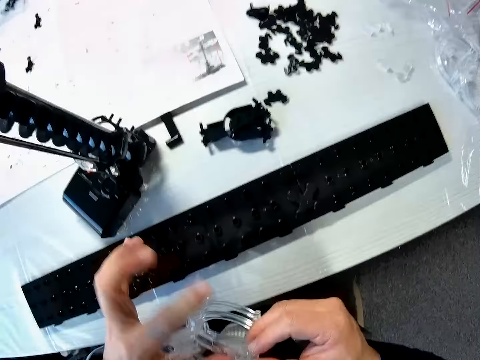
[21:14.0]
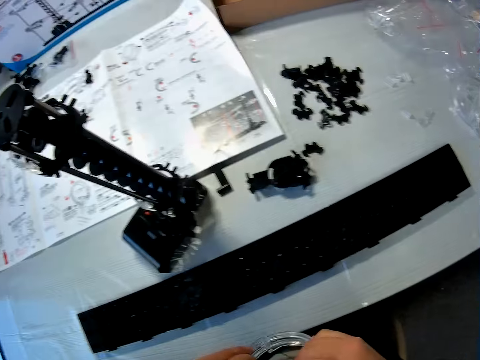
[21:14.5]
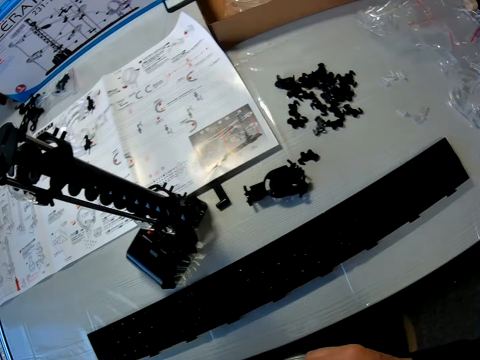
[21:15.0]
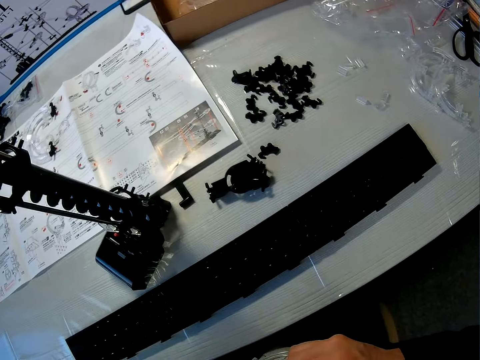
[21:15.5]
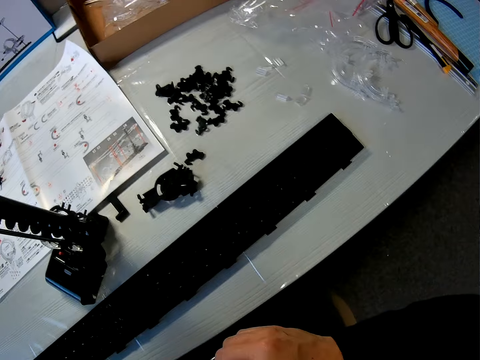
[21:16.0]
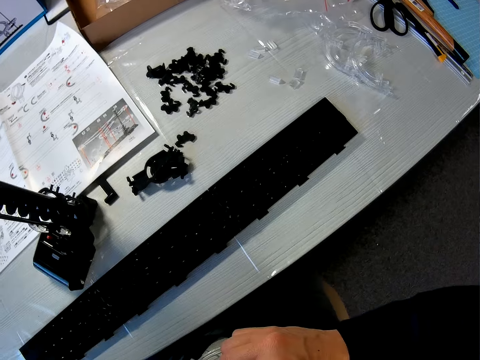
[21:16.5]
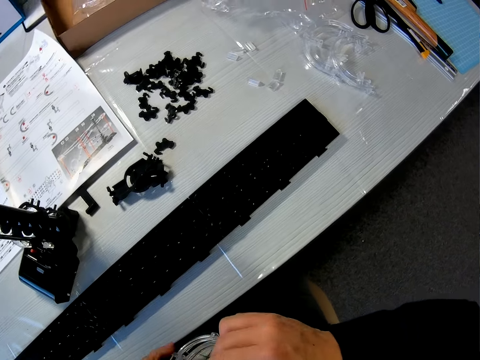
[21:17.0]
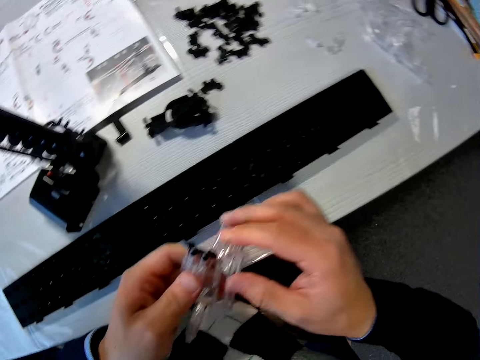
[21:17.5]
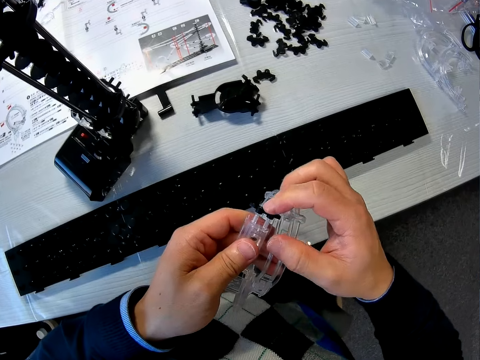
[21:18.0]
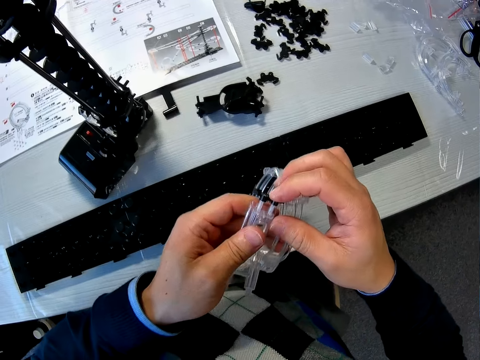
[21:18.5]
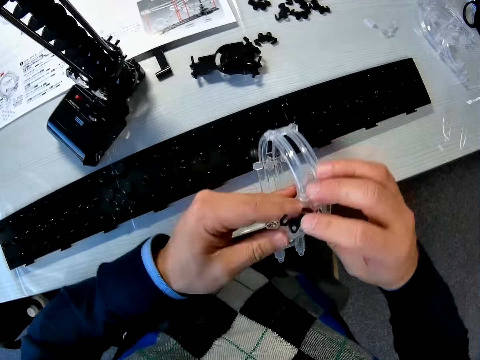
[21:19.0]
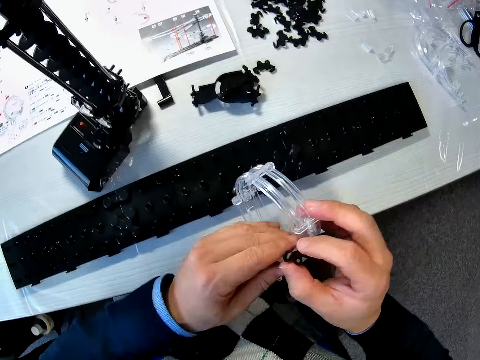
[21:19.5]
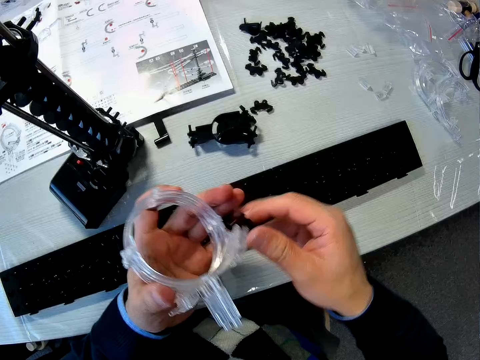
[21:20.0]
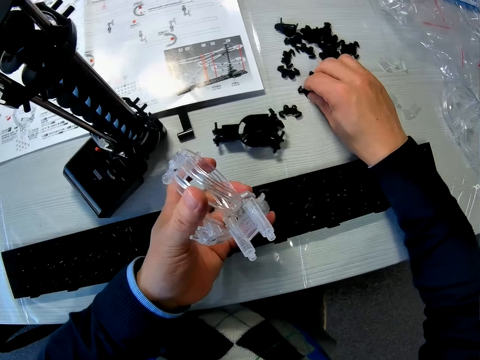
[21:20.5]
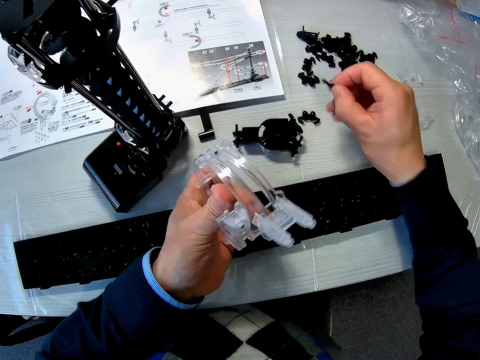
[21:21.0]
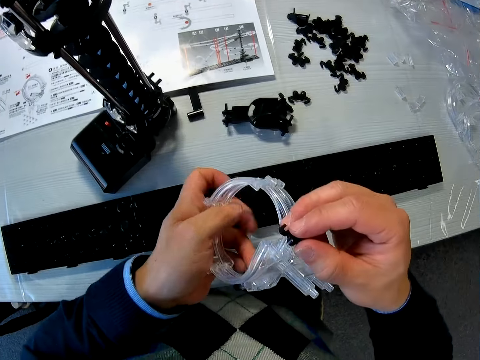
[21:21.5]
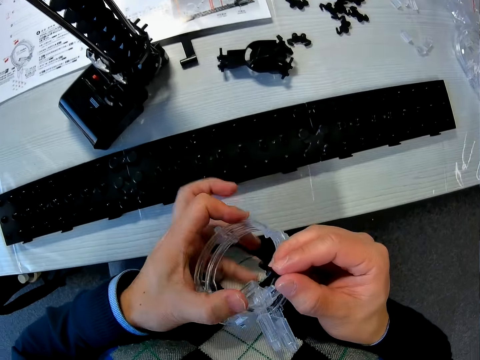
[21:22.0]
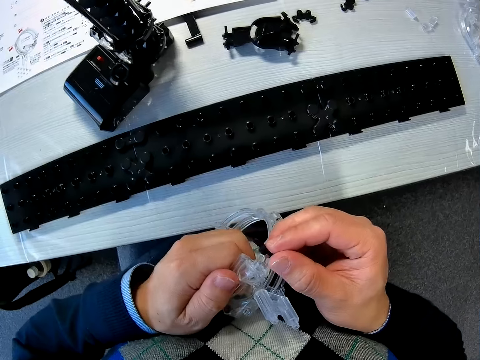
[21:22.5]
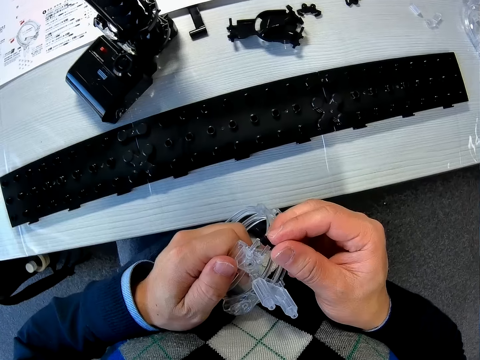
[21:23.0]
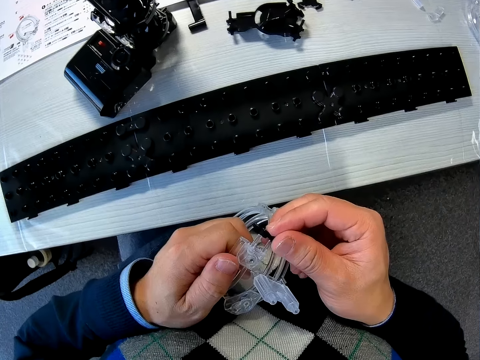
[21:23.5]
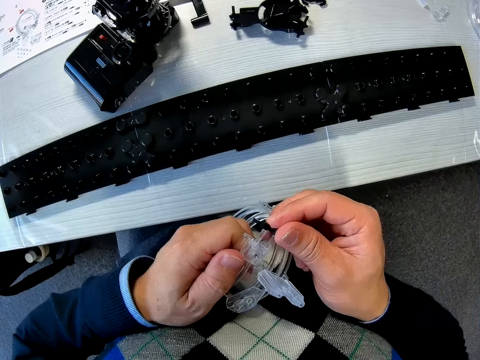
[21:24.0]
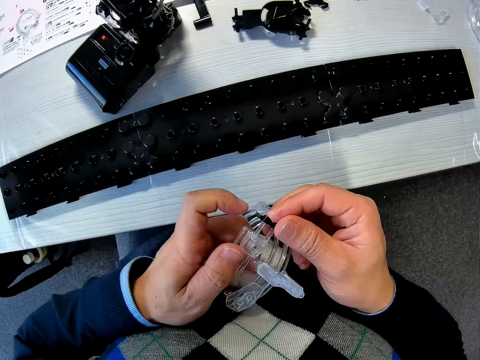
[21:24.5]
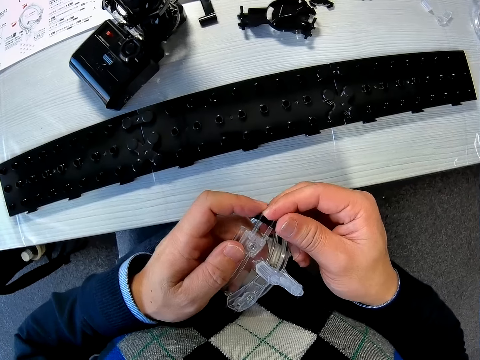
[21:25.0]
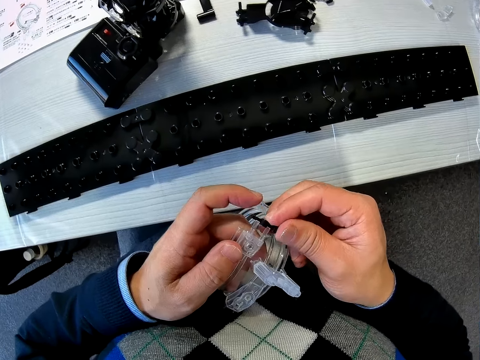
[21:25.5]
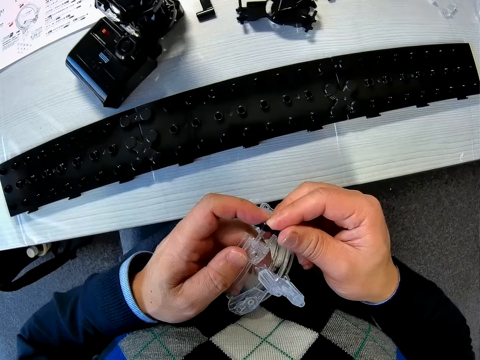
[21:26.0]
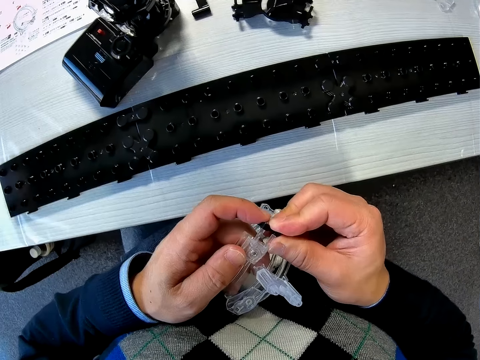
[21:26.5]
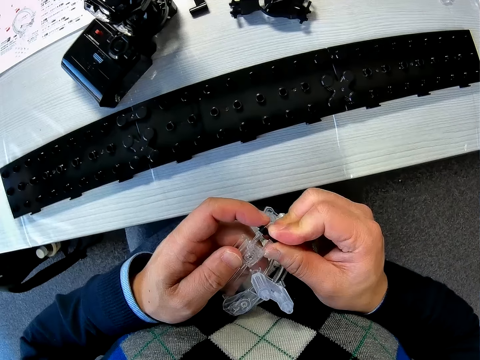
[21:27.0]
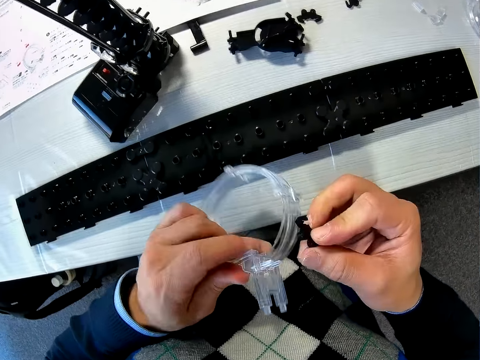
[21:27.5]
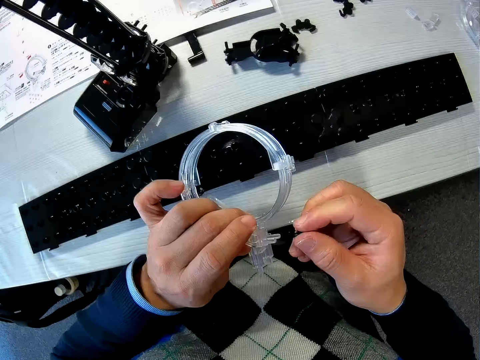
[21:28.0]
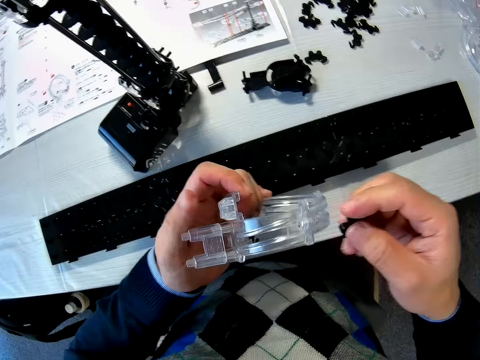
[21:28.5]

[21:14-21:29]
The camera wearer picks up another black marble roller coaster part on the table with his right hand. He fixes the black marble roller coaster part with the other parts together with both hands.

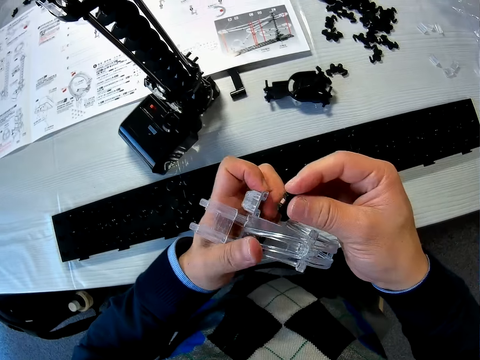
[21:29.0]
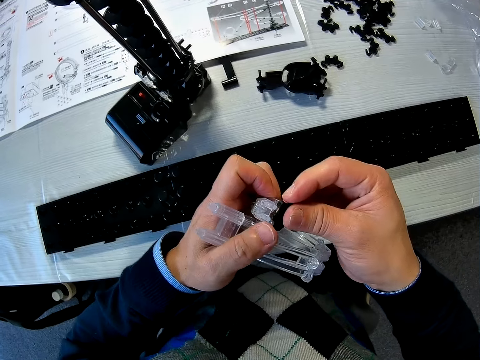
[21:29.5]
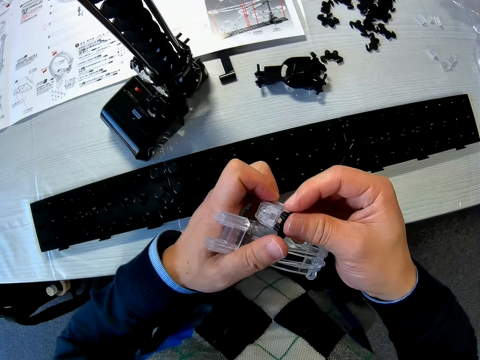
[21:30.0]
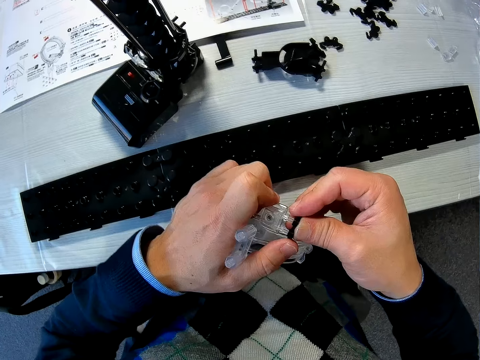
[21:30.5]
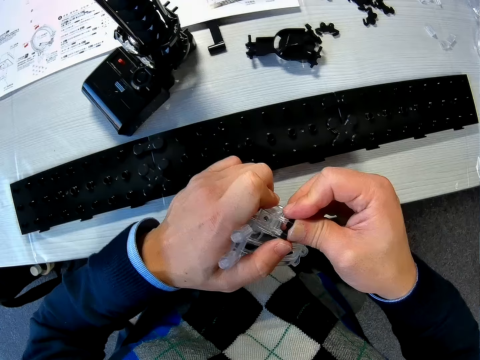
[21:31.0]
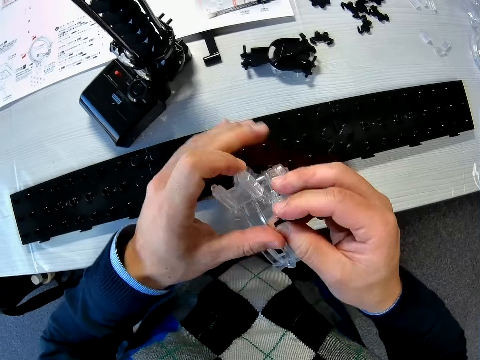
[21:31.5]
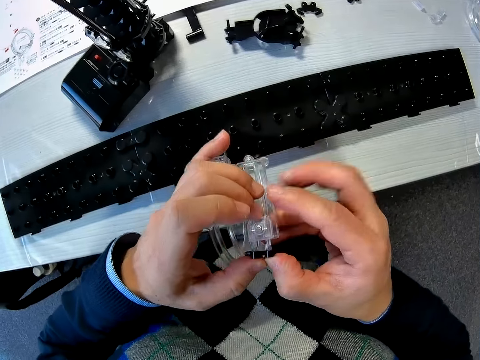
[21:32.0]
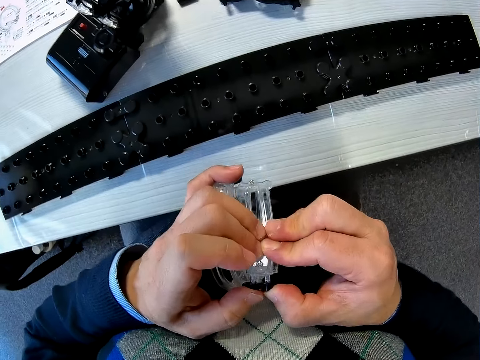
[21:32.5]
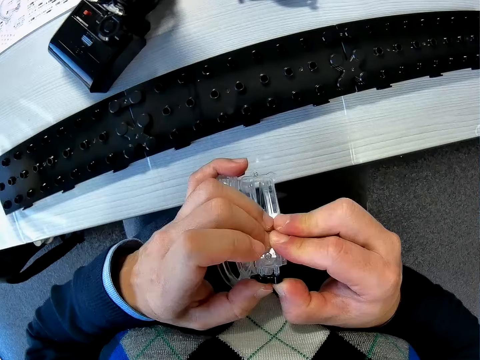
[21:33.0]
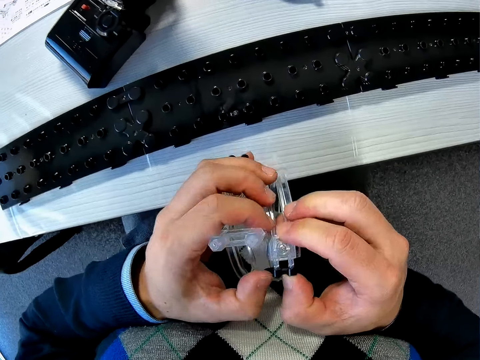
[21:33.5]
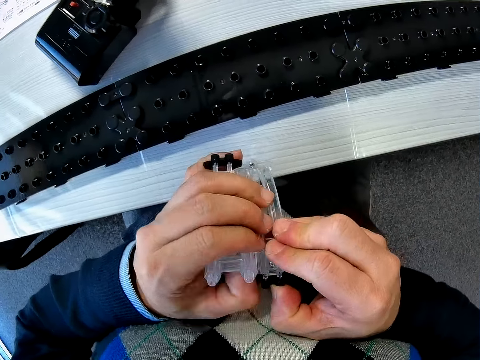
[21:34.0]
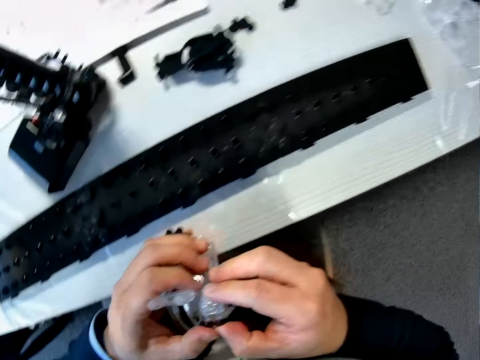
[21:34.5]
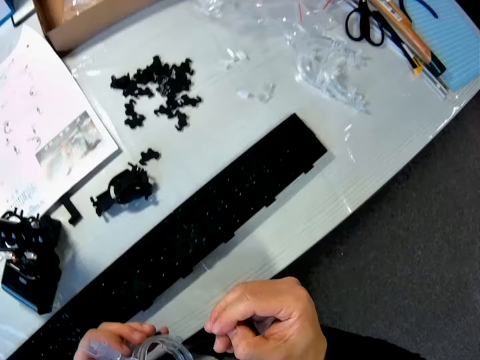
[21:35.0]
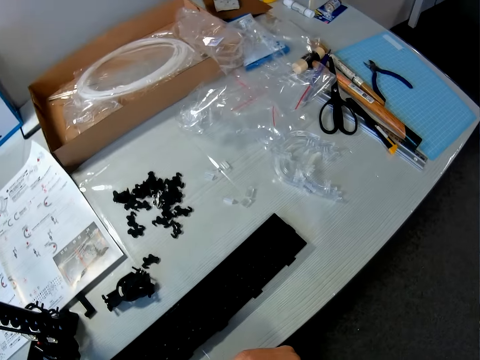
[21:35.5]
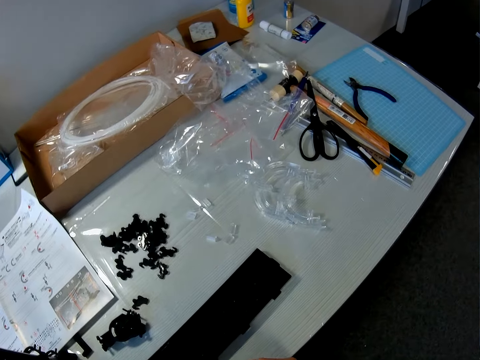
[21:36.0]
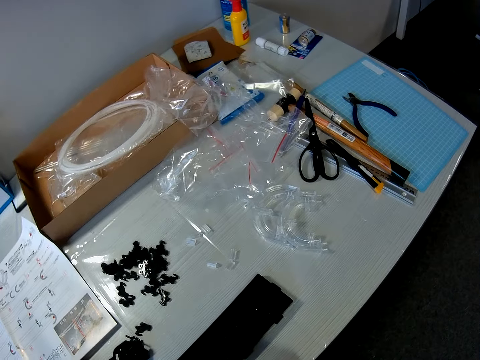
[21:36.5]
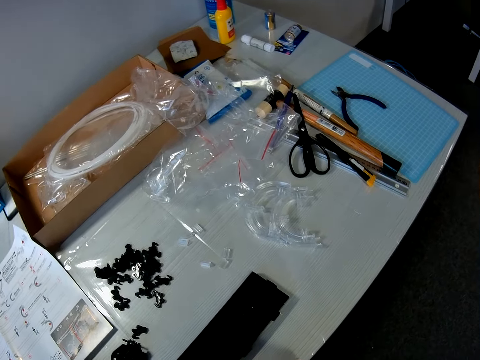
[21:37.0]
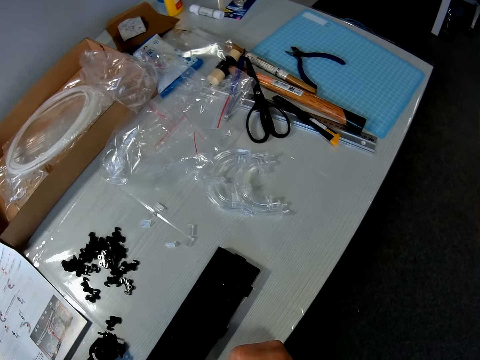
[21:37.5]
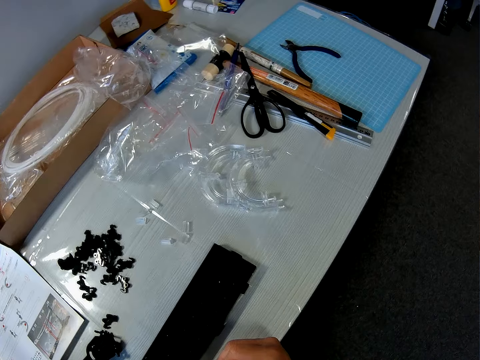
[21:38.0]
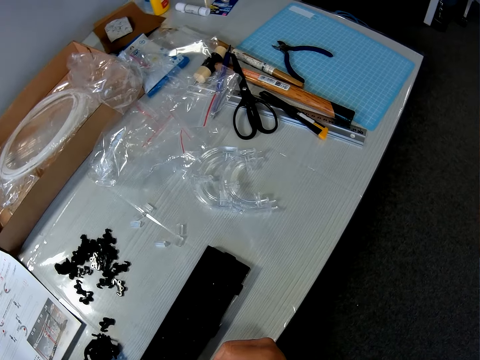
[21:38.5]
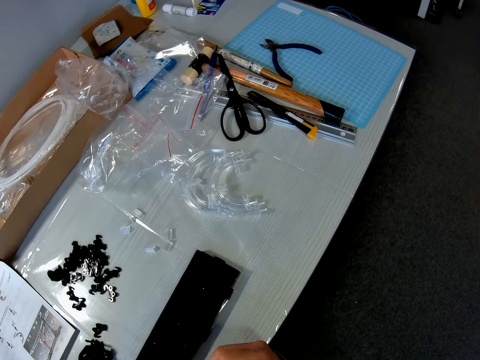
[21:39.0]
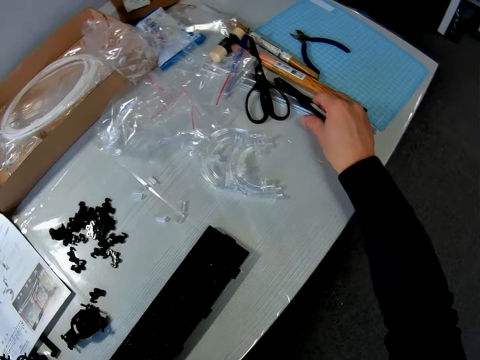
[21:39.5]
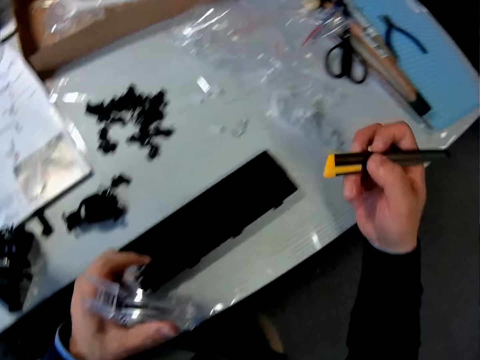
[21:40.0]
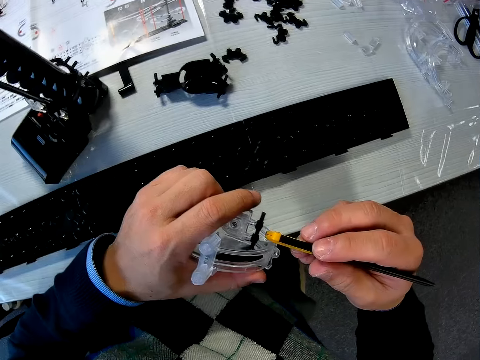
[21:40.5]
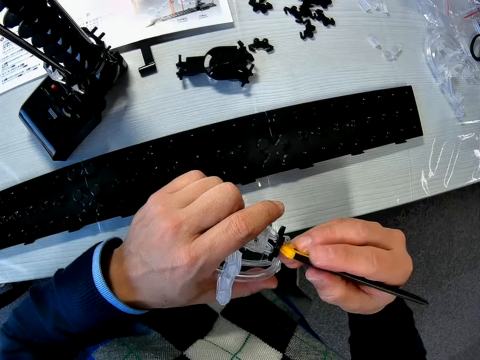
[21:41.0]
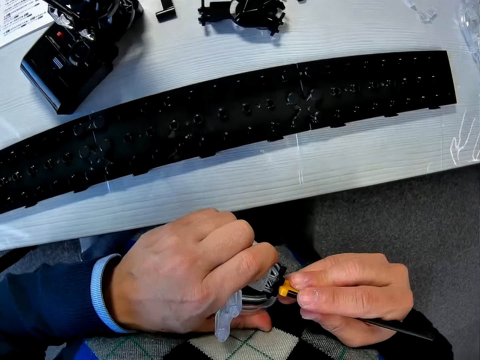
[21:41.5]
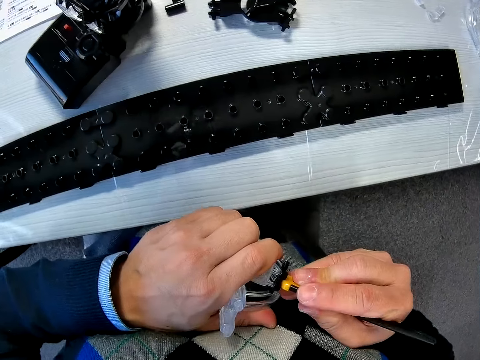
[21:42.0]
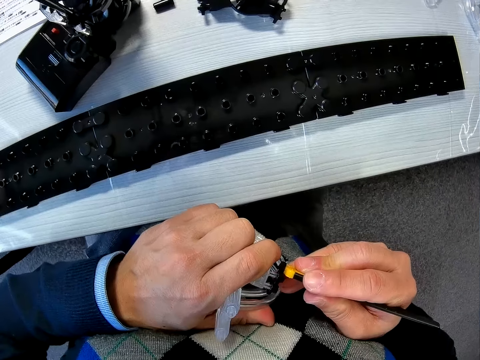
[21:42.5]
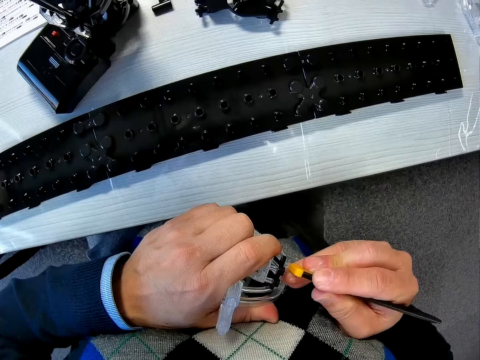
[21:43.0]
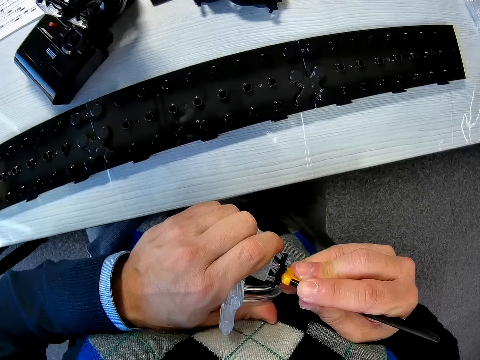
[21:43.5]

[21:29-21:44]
The camera wearer looks around. He picks up a cutter knife on the table with his right hand. He presses the marble roller coaster parts with the bottom of the cutter. He tightens the rail stand on the loop part.
